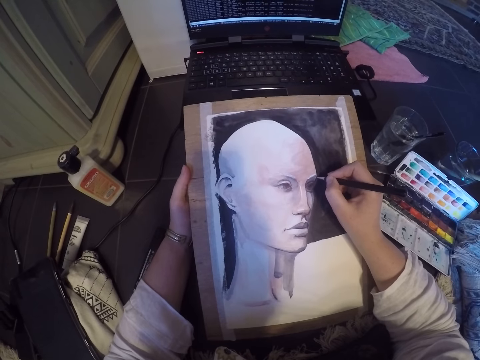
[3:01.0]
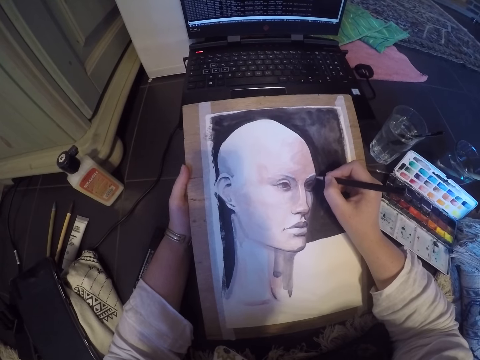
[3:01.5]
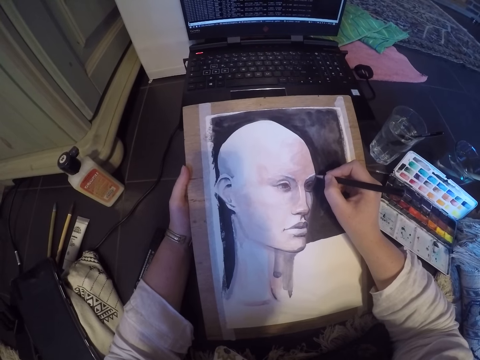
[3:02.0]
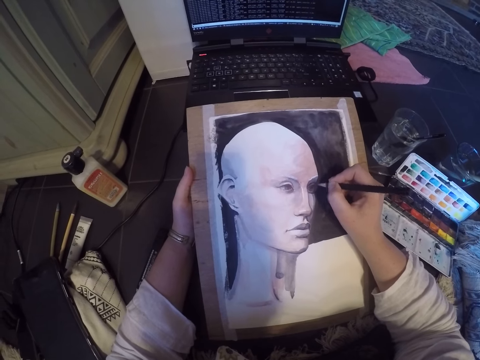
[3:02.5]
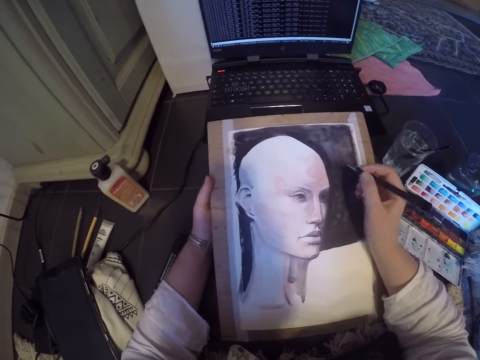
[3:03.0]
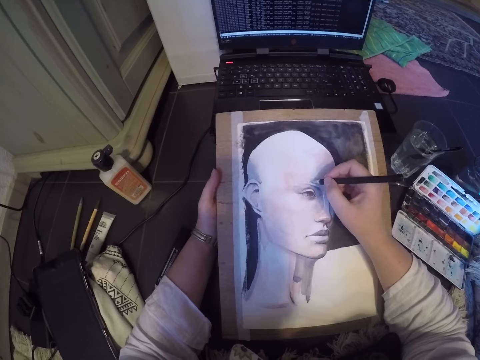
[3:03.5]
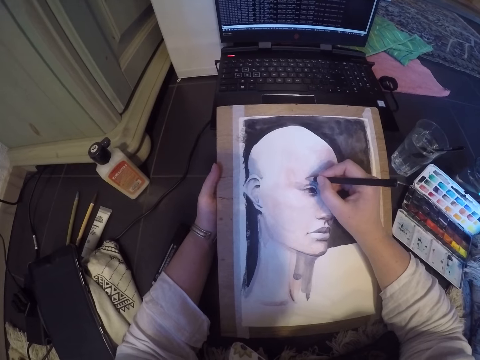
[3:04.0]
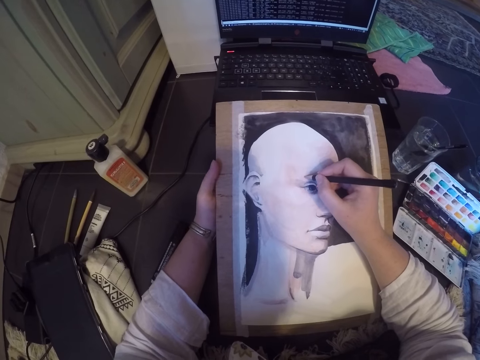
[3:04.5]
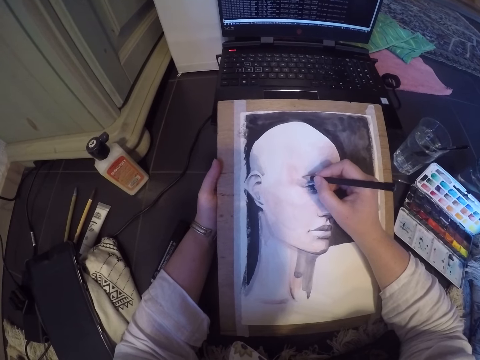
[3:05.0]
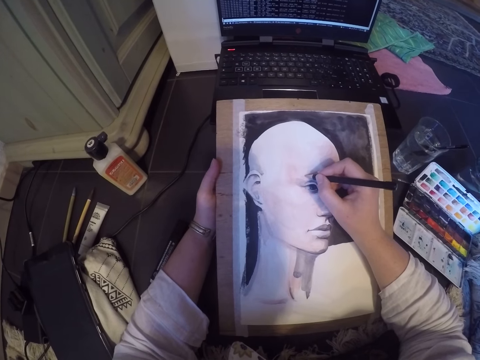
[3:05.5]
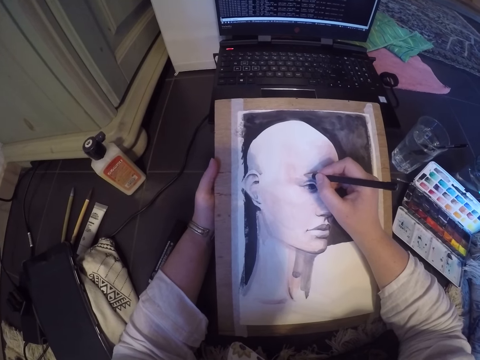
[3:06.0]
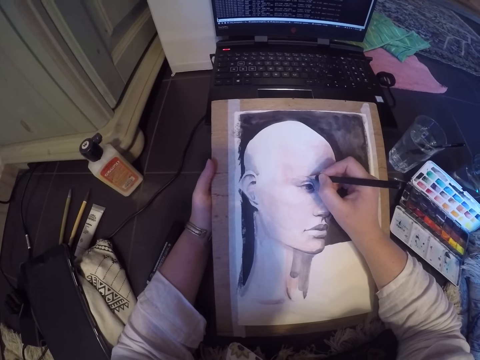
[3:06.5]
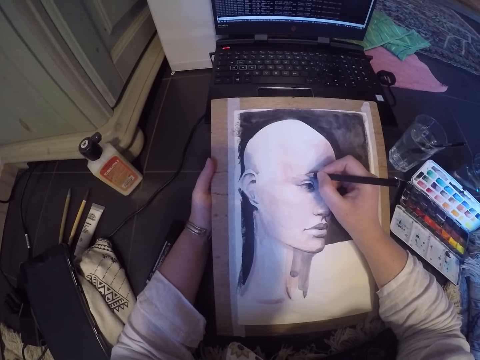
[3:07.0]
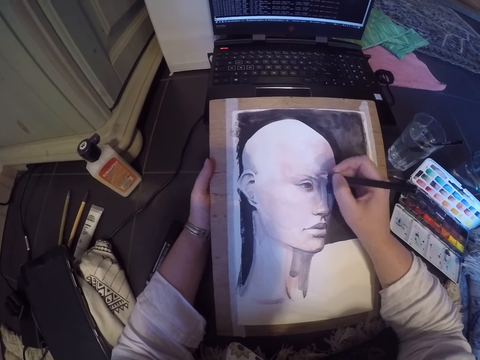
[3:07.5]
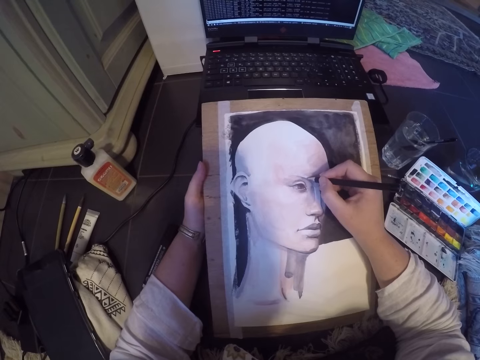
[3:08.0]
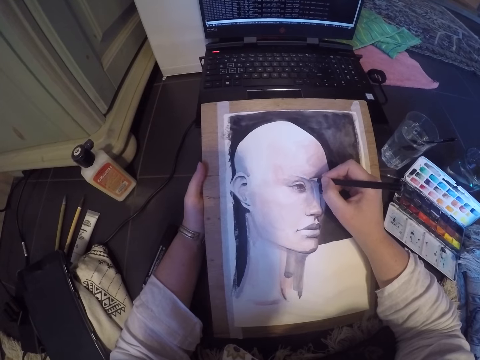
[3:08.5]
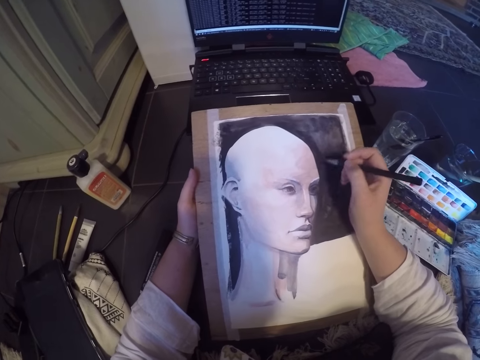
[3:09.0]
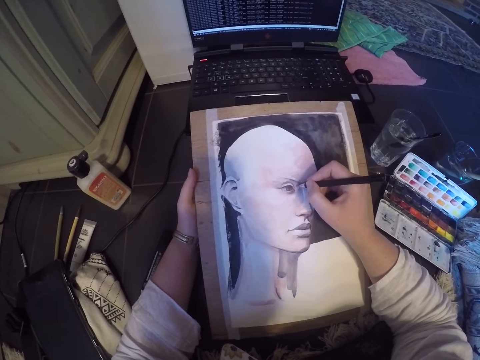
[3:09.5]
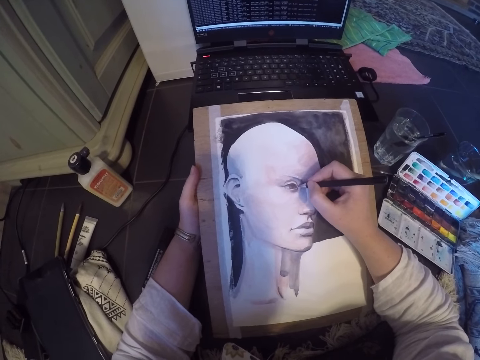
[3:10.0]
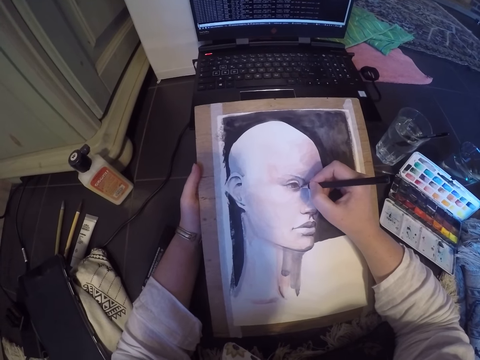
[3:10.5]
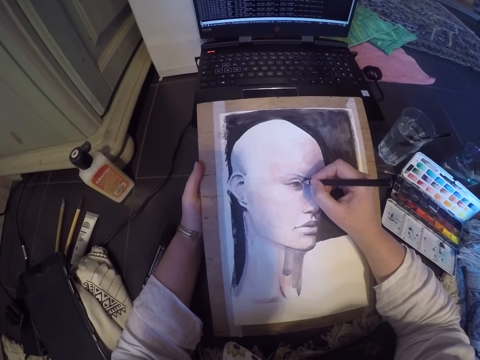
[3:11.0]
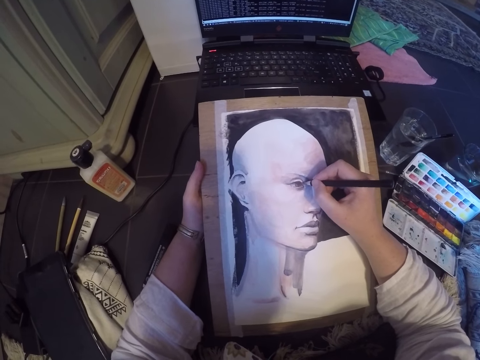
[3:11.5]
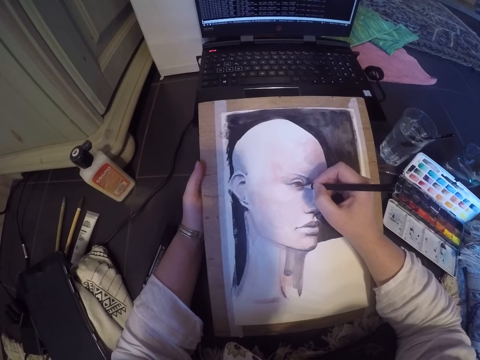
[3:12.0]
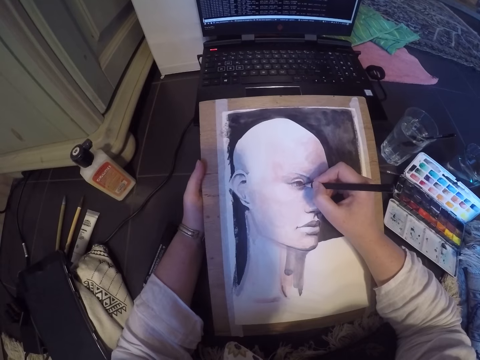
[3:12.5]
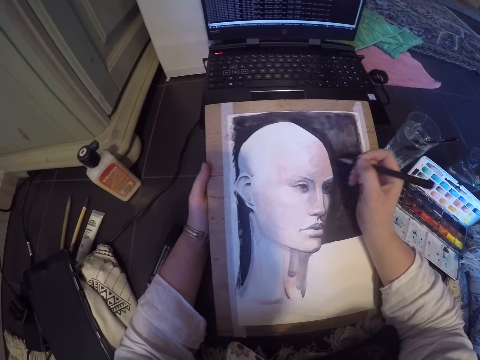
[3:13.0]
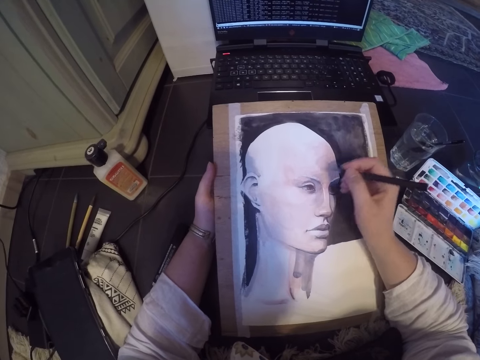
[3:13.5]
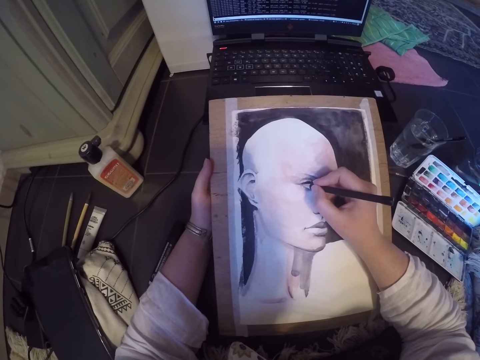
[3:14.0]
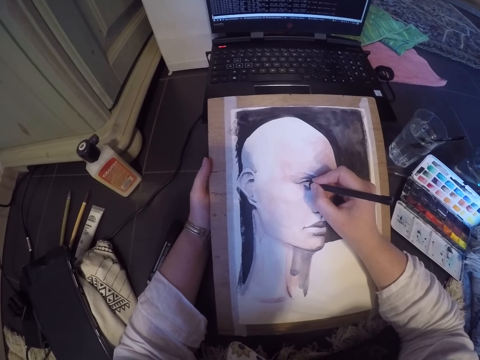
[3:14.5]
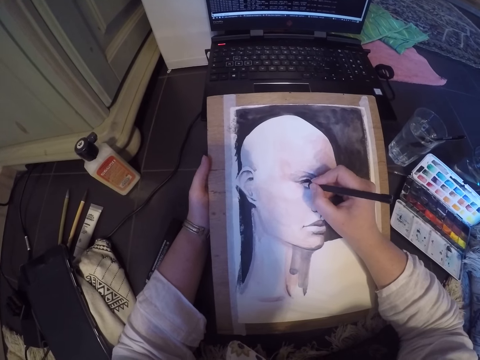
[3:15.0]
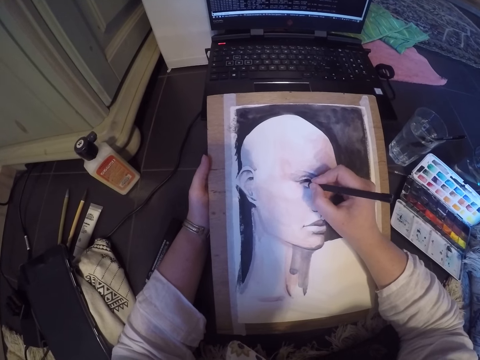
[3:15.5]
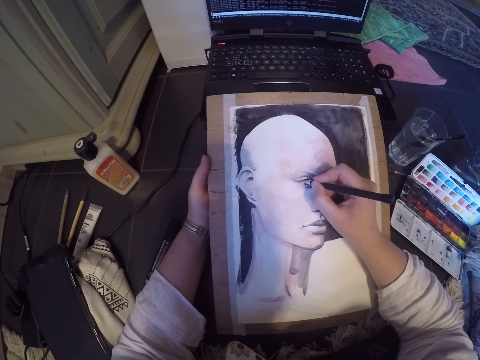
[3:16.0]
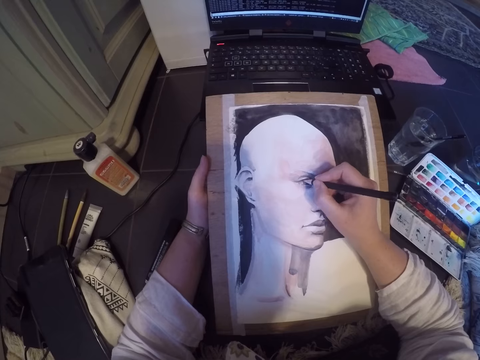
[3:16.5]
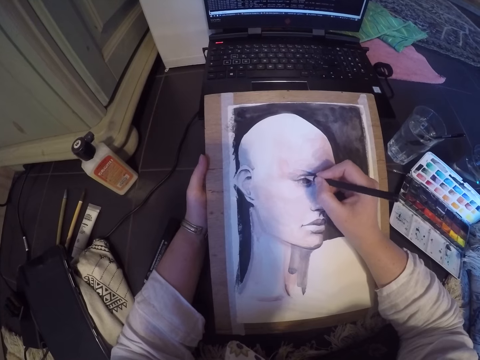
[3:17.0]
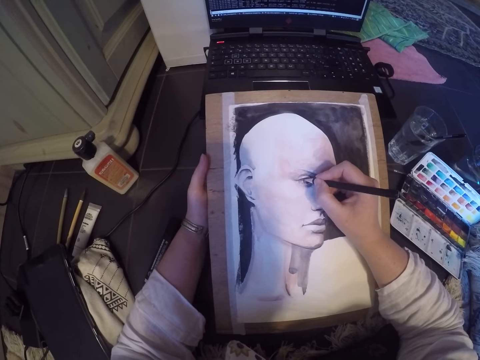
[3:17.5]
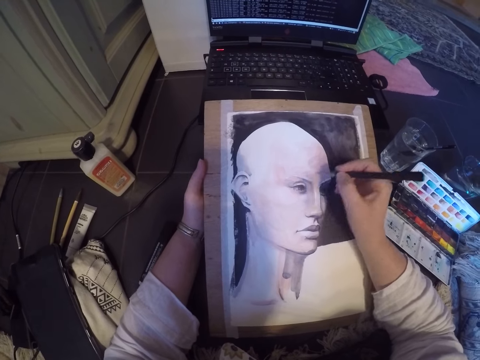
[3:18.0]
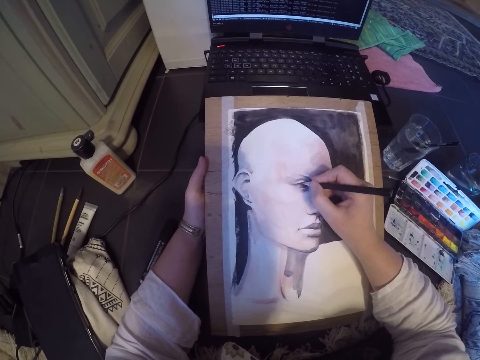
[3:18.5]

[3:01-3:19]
The camera wearer stops drawing the paint. They draw the paint. They stop drawing the paint. They draw the paint. They stop drawing the paint. They draw the paint.

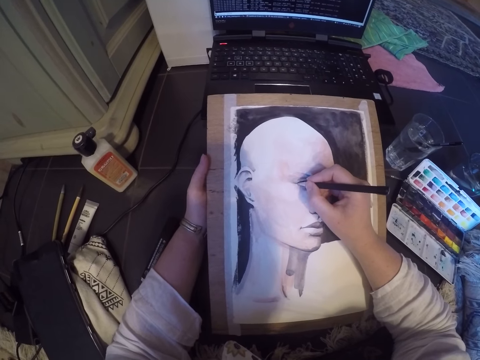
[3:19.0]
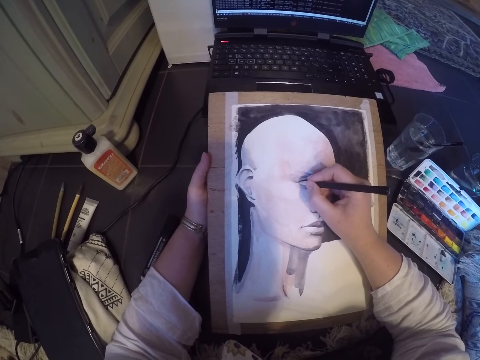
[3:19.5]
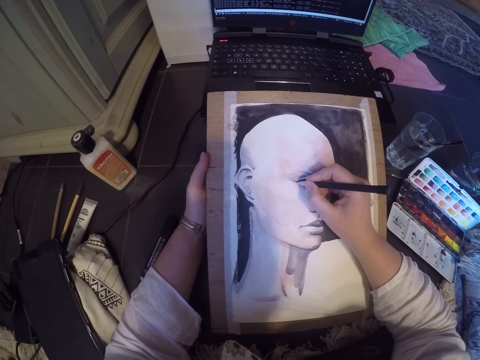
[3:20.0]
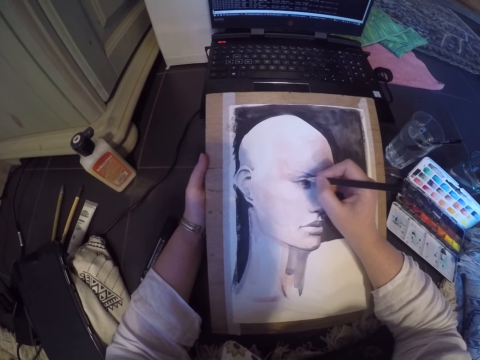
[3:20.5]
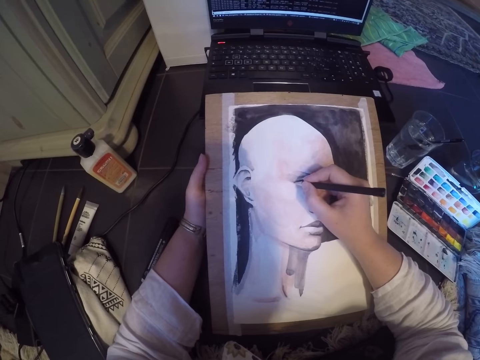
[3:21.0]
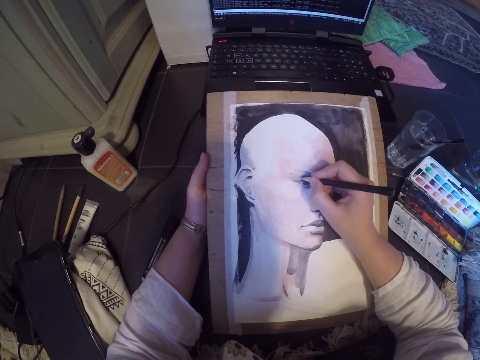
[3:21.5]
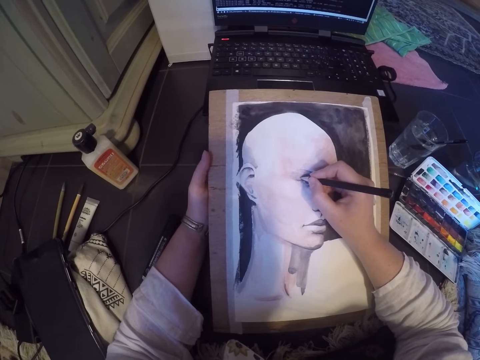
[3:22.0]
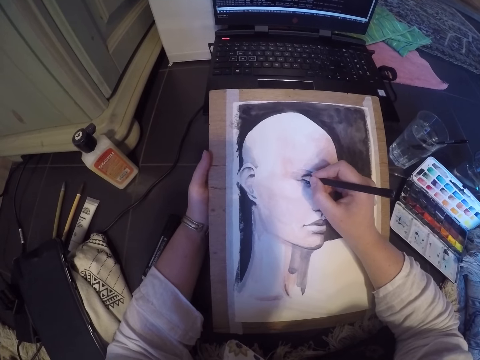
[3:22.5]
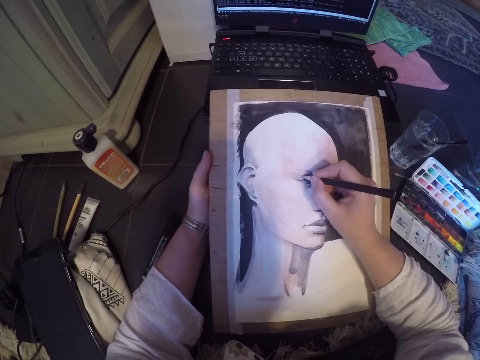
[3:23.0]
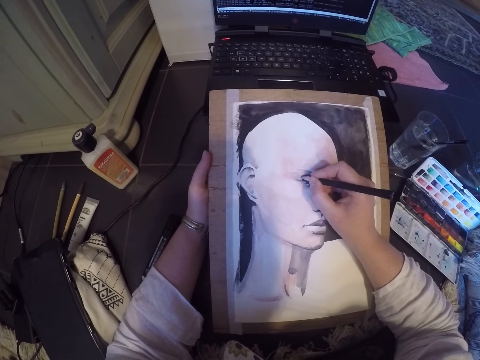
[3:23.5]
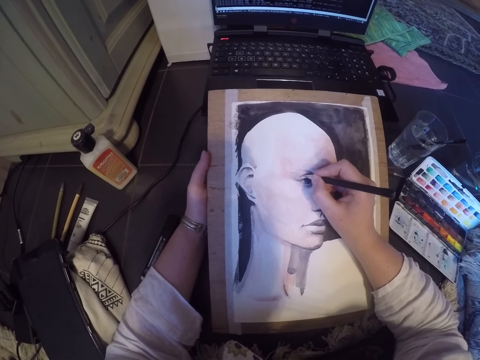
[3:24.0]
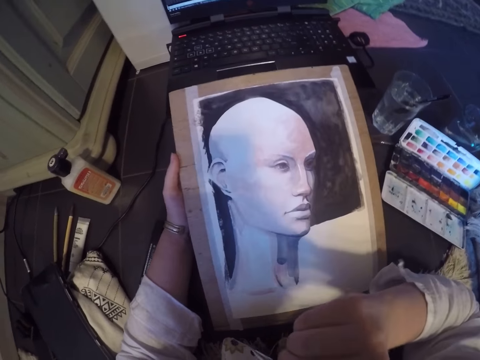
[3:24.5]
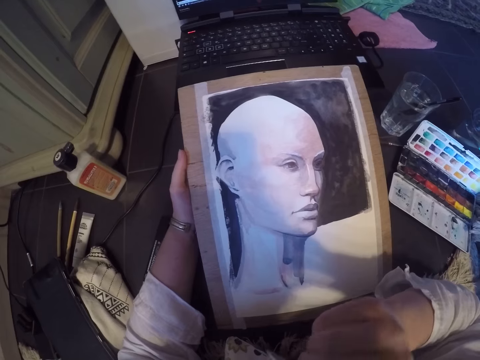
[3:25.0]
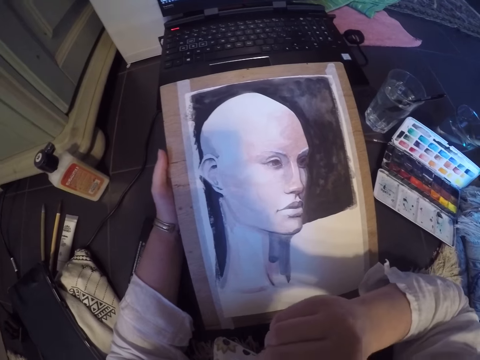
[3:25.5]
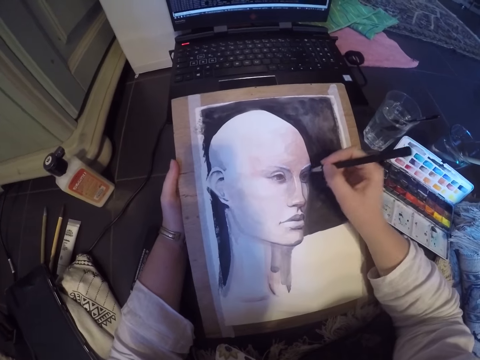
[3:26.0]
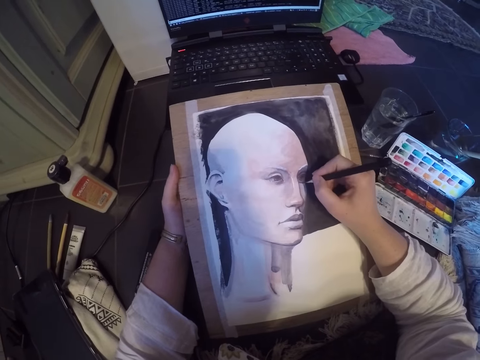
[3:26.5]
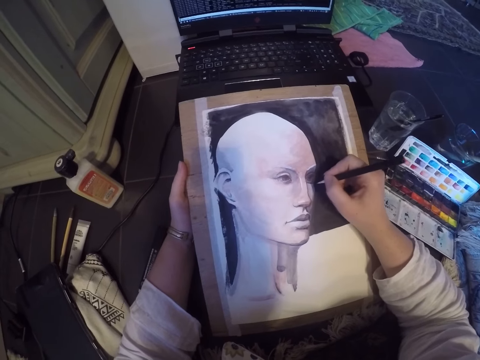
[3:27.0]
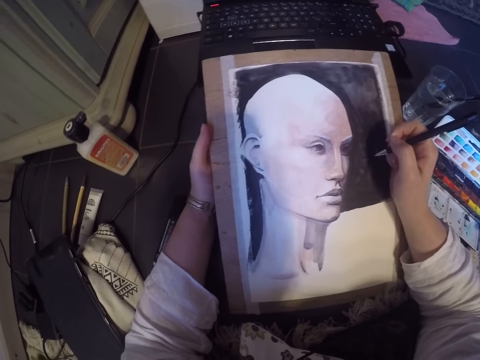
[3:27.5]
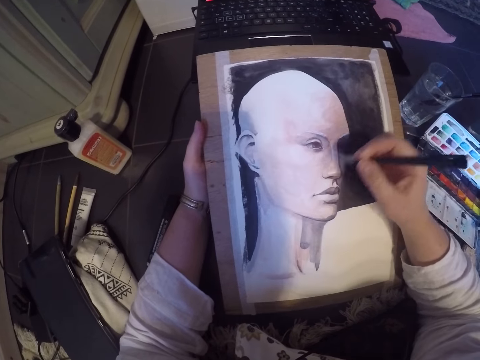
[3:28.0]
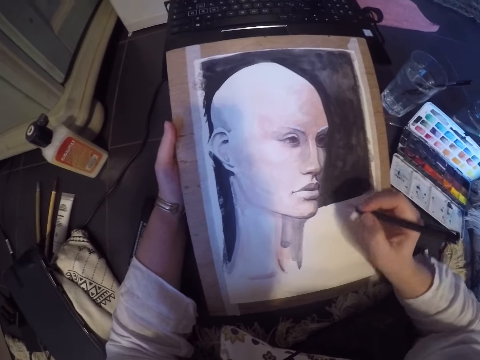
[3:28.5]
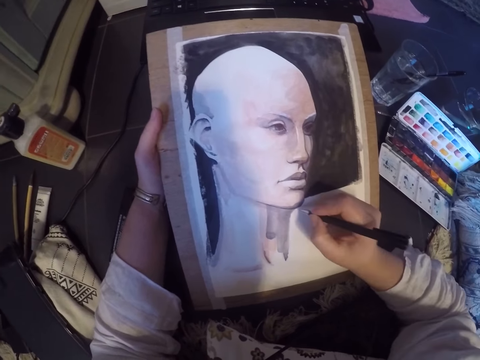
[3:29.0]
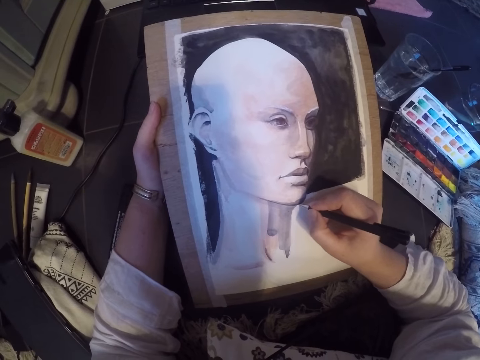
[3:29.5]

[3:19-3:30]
The camera wearer stops drawing the paint. He itches his head with a pen. He touches his face with the pencil. He continues shading on the drawing board with the pencil. He stops drawing the paint.
